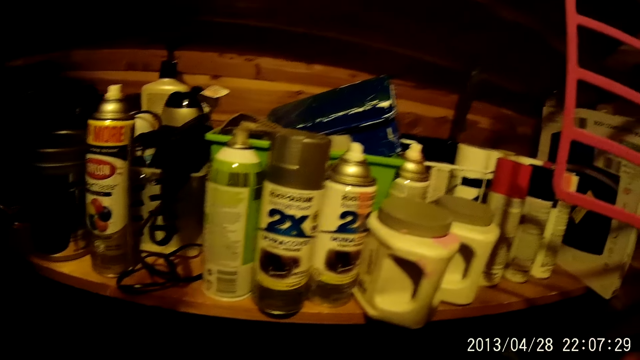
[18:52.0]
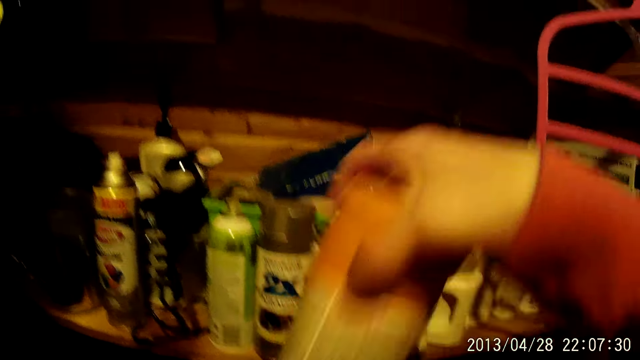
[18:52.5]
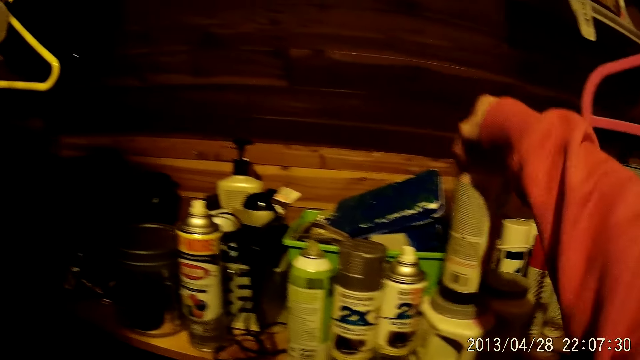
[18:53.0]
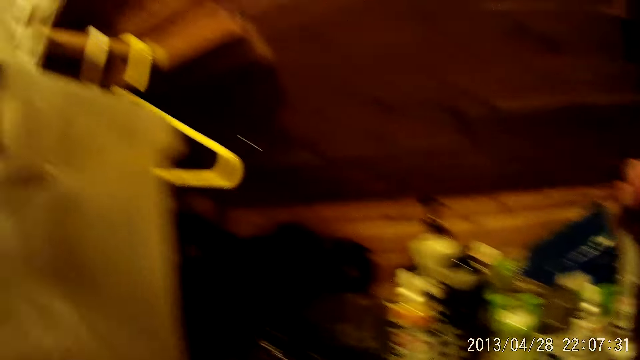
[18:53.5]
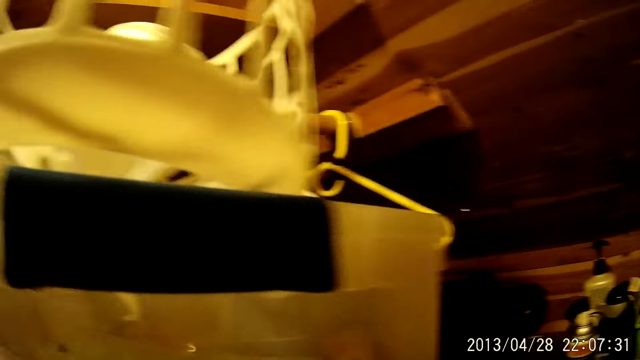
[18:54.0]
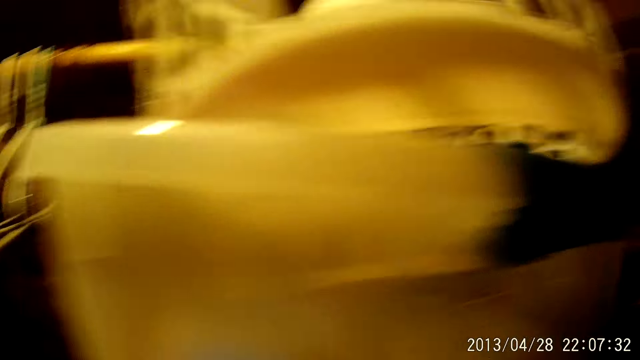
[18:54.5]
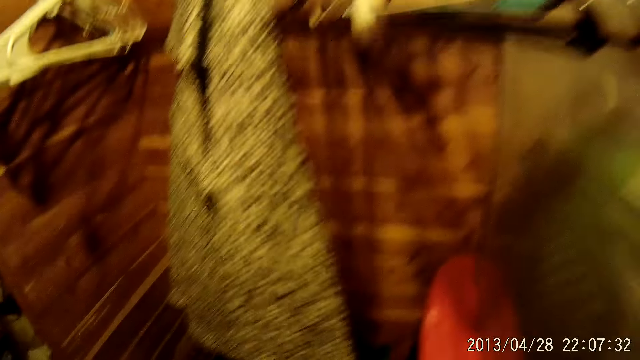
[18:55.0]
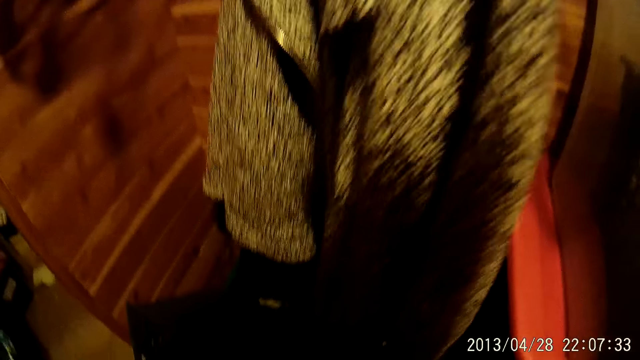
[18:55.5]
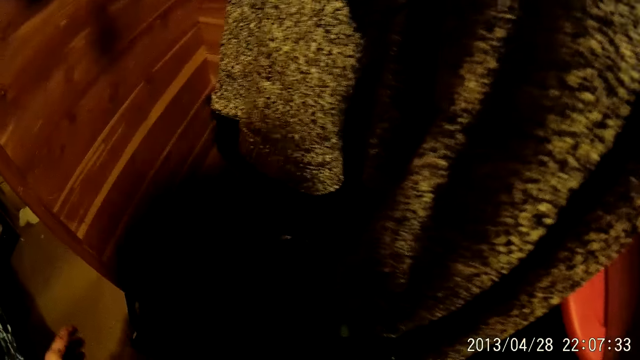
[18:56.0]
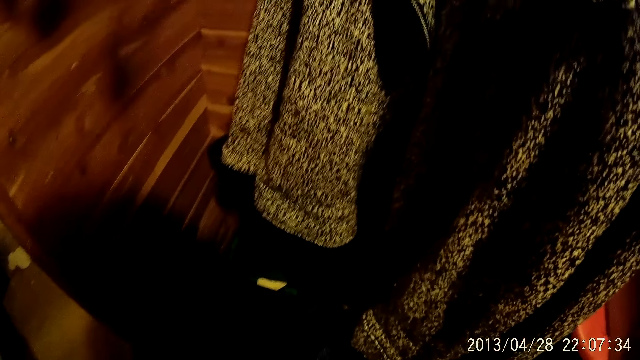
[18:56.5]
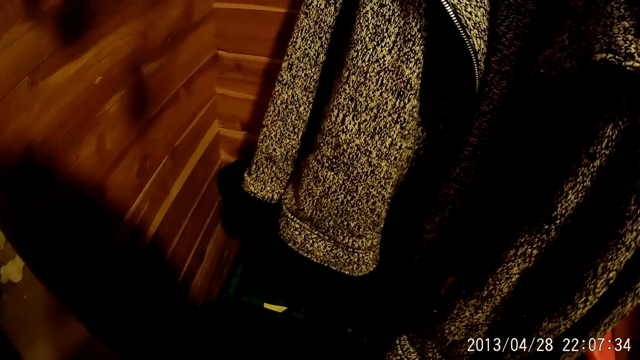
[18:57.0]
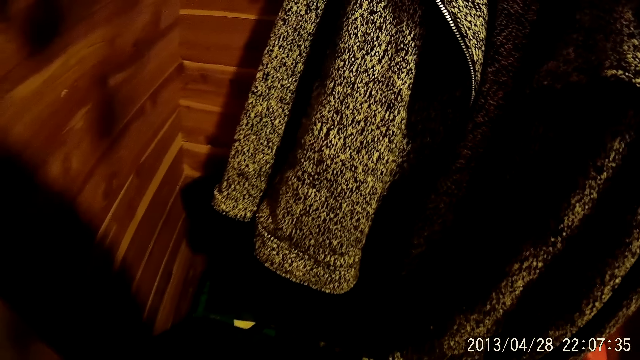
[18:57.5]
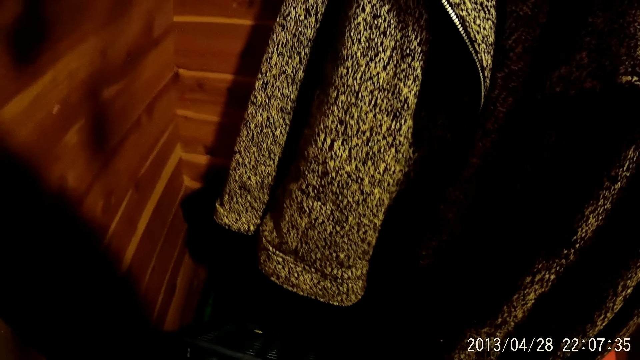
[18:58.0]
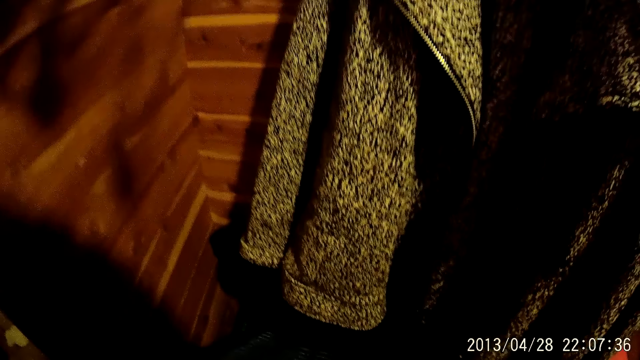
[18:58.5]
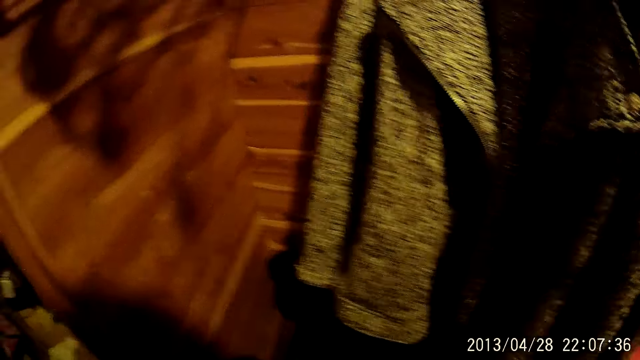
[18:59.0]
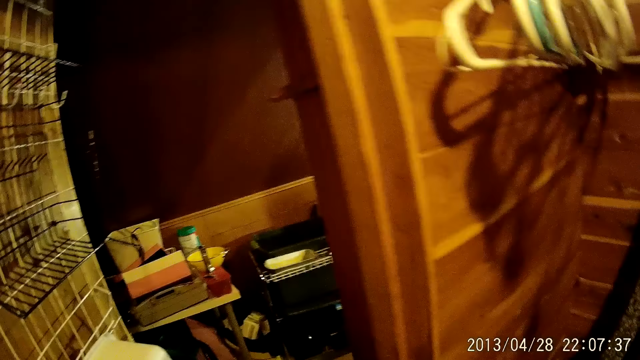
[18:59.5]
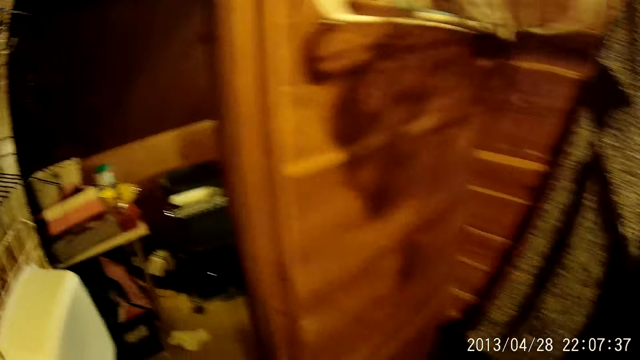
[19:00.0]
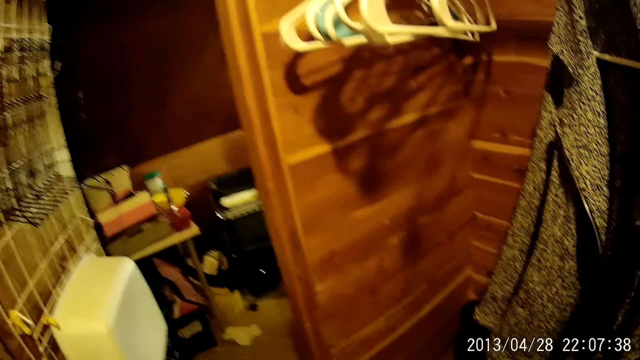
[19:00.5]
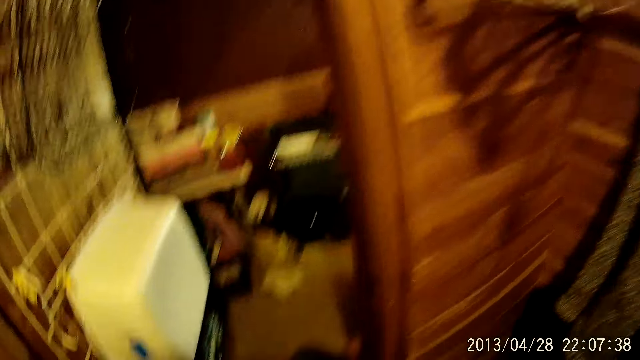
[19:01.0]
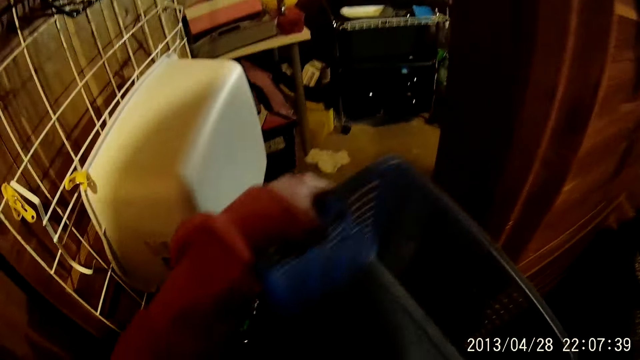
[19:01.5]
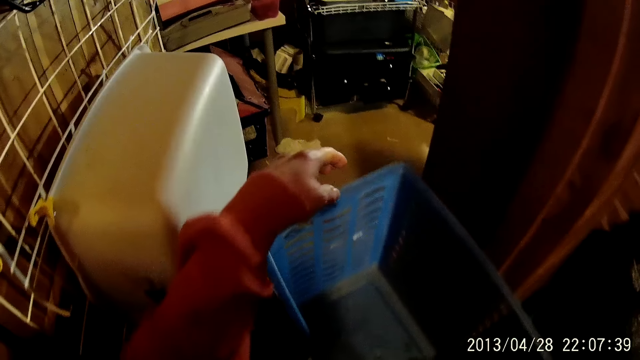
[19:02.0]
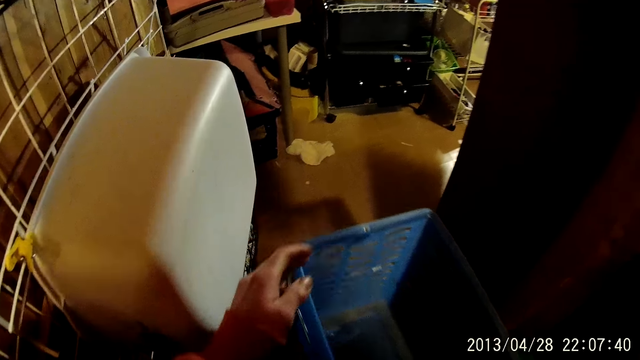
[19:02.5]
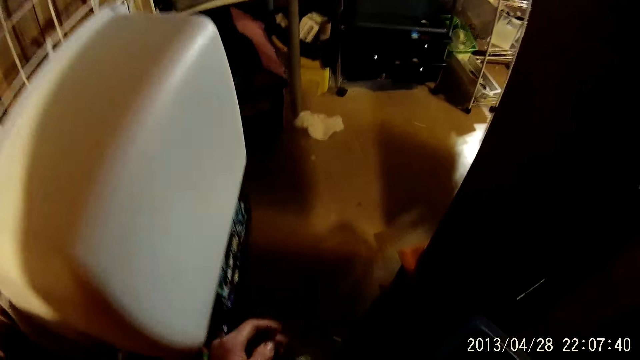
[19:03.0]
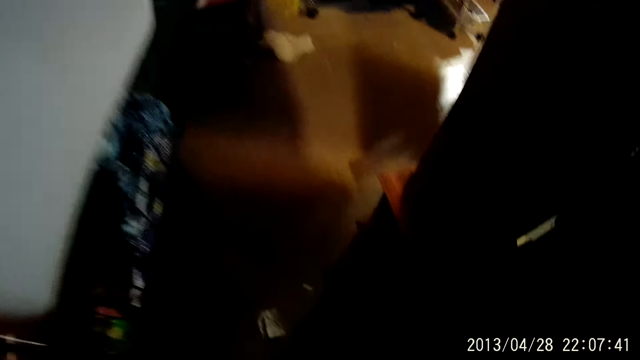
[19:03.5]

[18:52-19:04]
The camera wearer looks around. They place a spray on the table. They look around. They move around. They look into the wardrobe. They walk out of the dressing room. They carry a plastic utensils holder.

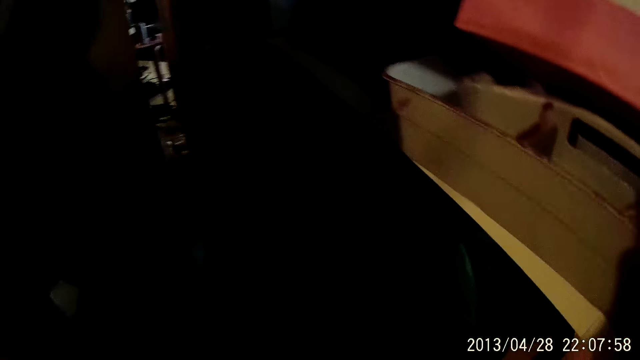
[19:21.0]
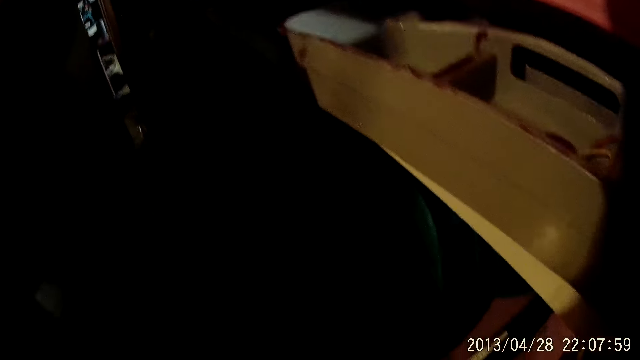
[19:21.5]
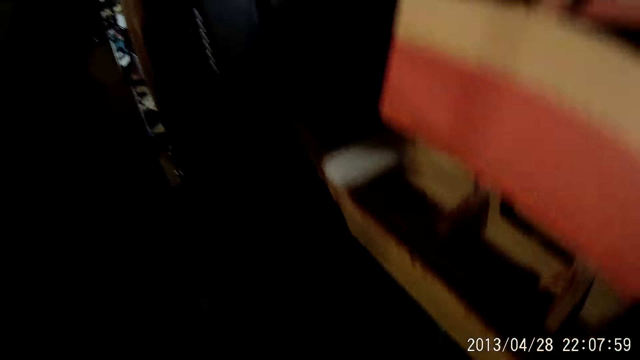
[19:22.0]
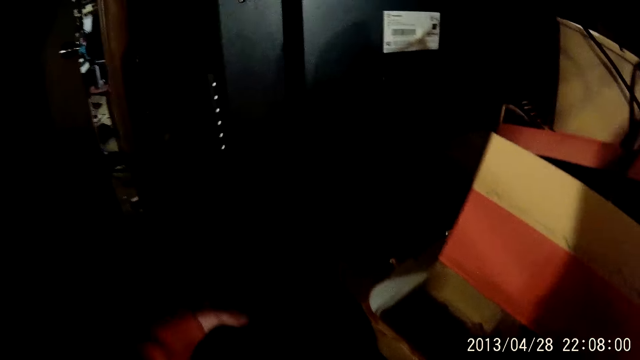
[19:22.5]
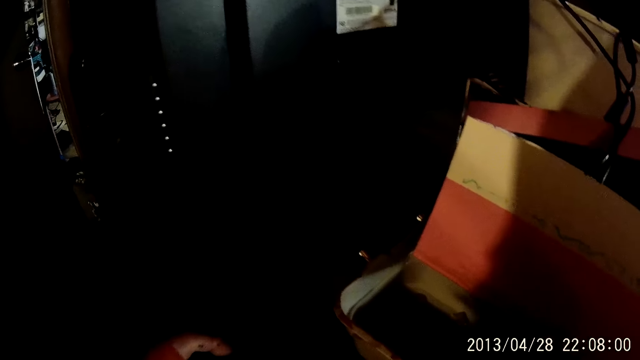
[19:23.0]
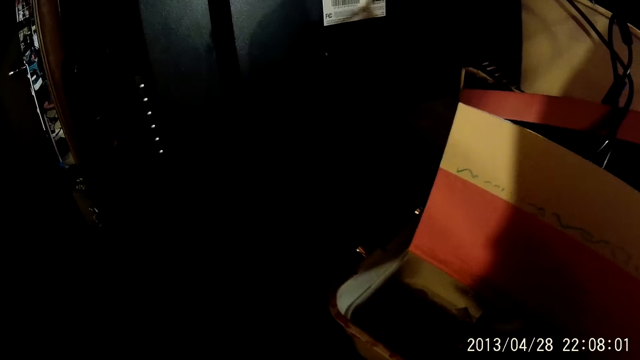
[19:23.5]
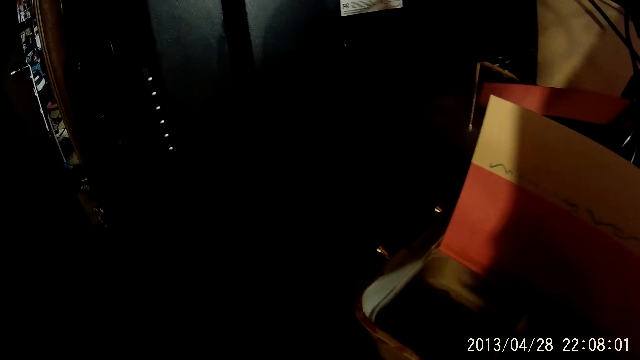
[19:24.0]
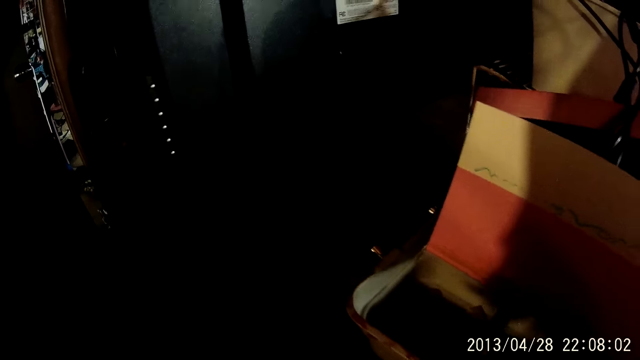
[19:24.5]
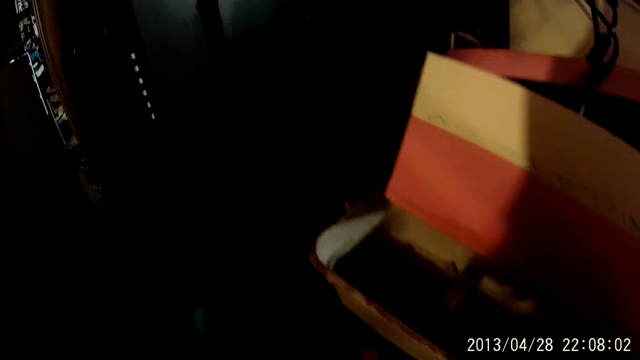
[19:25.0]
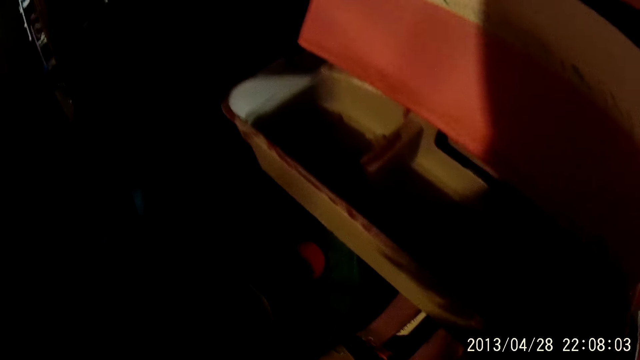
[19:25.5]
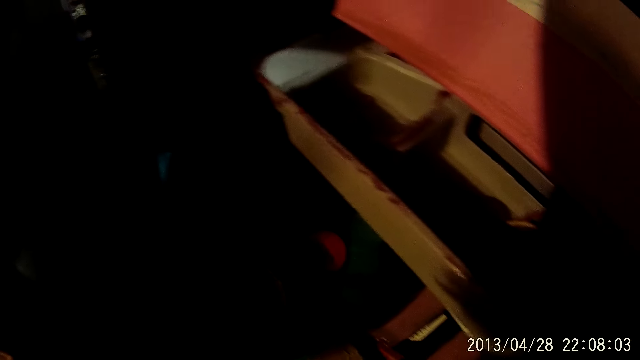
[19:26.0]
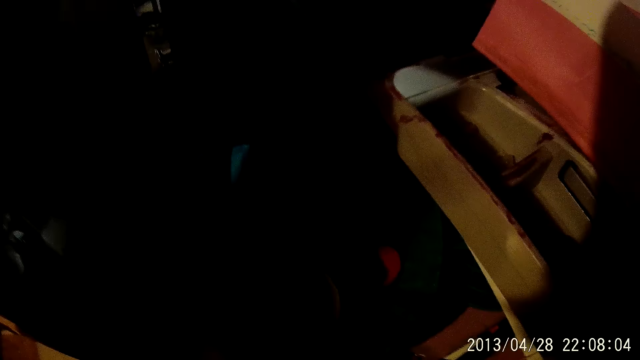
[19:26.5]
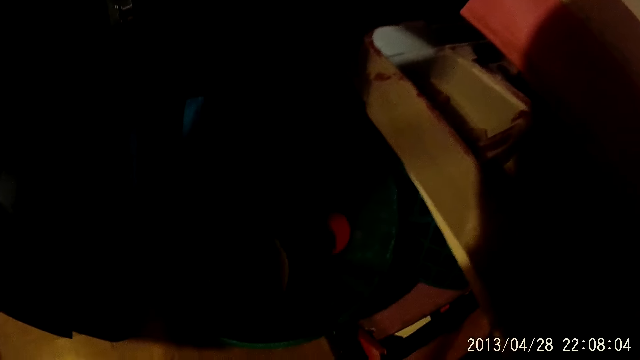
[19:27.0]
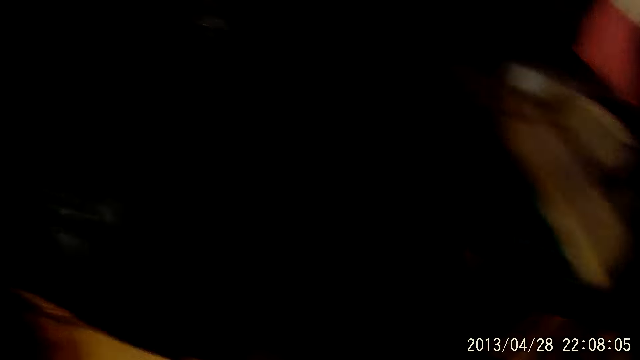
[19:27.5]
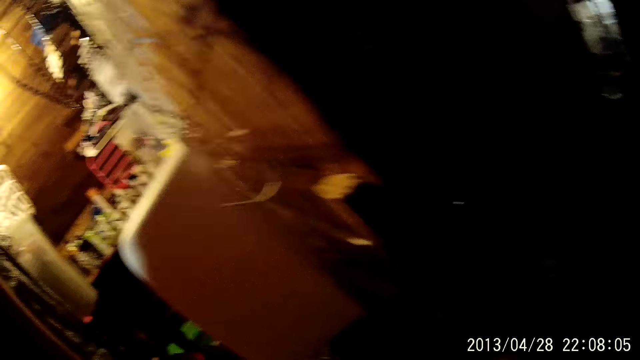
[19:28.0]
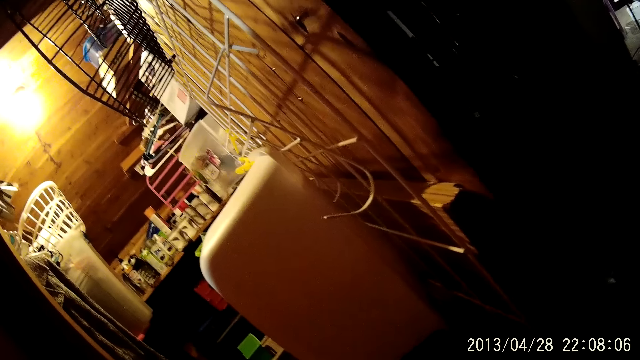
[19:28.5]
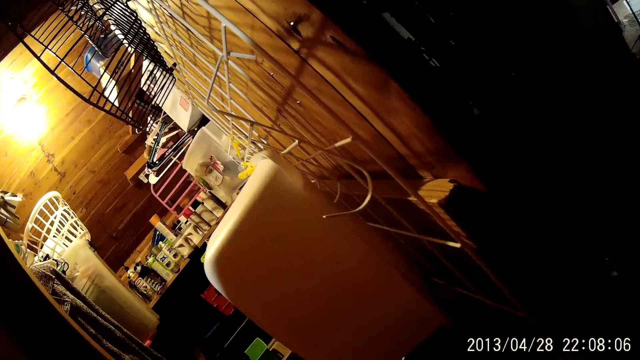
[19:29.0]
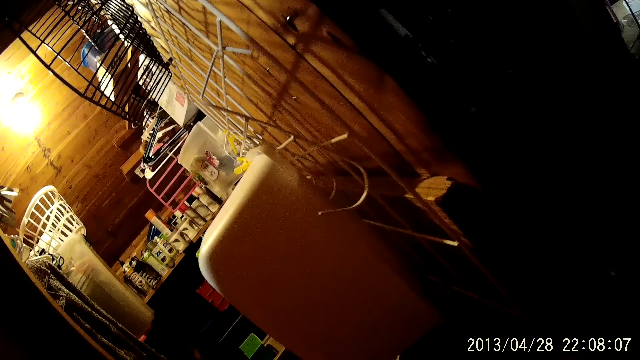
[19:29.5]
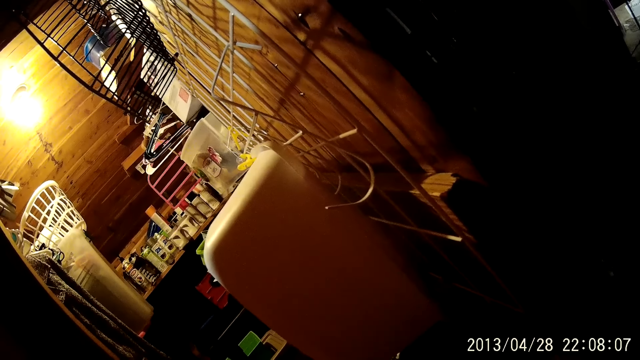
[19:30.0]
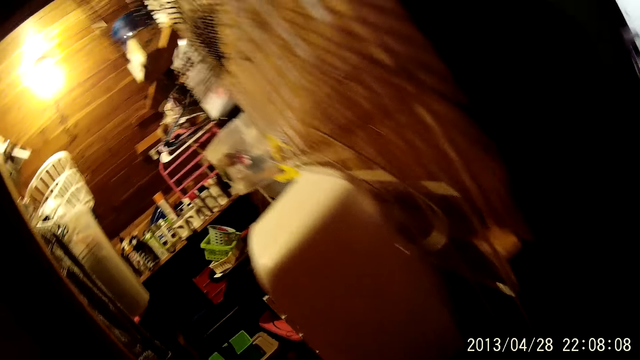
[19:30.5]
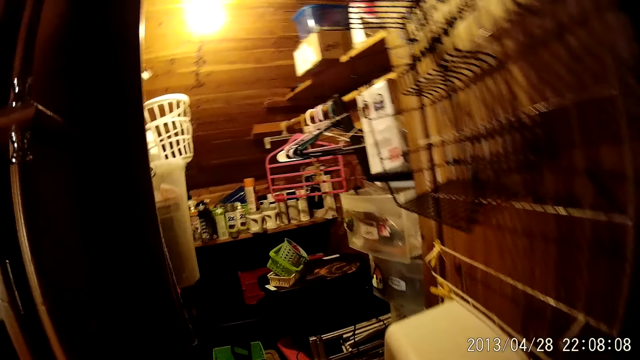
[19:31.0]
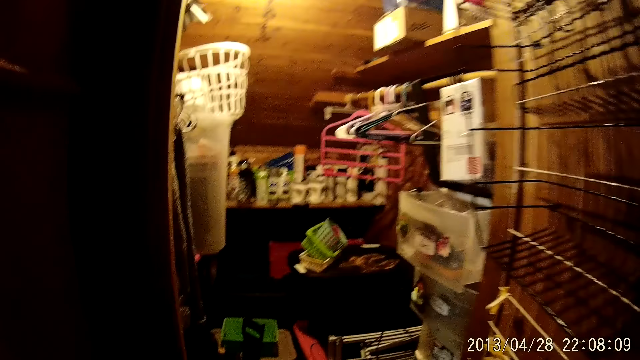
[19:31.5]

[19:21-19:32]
The camera wearer walks in the house. They move around. They look around.
